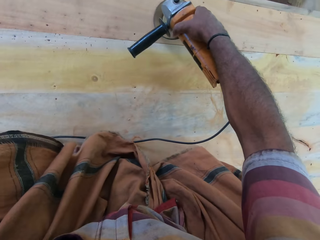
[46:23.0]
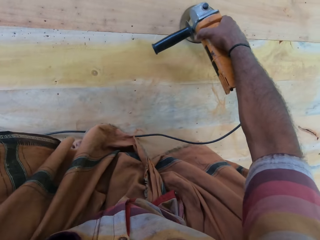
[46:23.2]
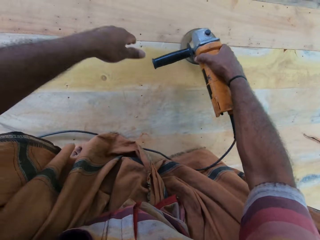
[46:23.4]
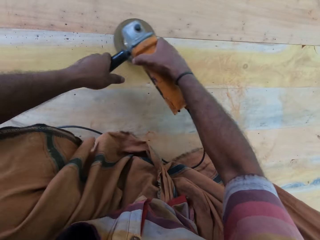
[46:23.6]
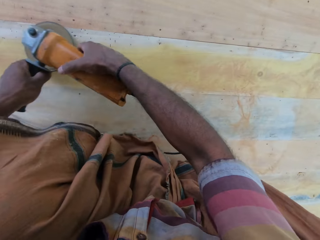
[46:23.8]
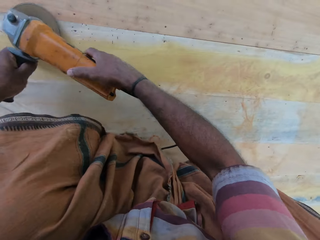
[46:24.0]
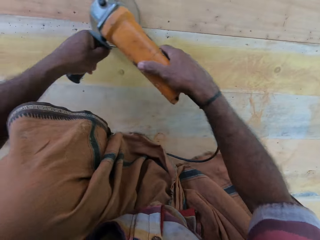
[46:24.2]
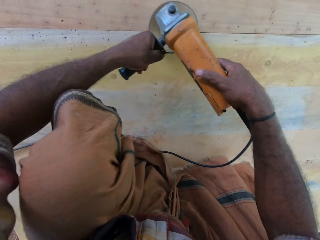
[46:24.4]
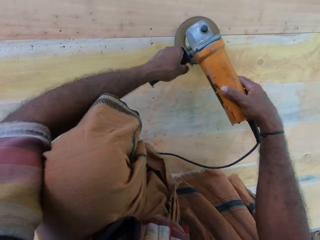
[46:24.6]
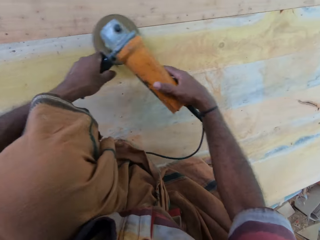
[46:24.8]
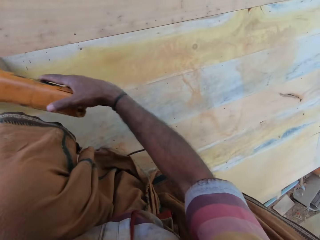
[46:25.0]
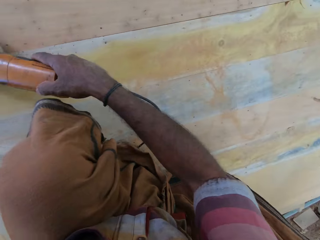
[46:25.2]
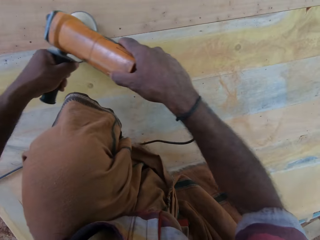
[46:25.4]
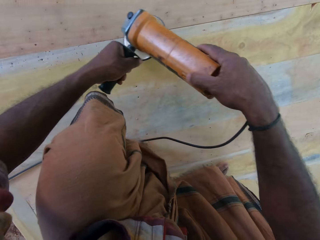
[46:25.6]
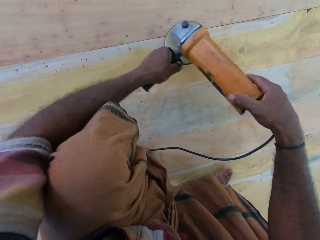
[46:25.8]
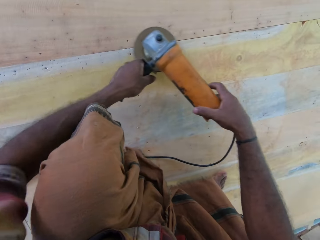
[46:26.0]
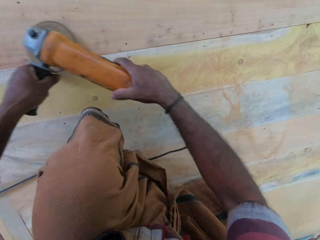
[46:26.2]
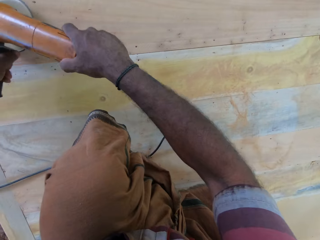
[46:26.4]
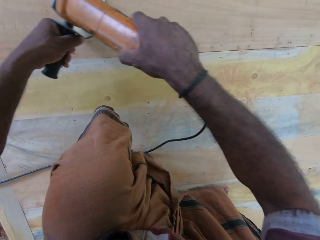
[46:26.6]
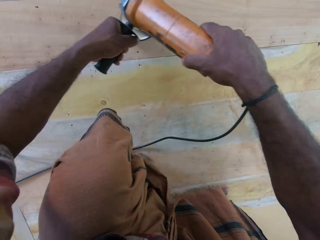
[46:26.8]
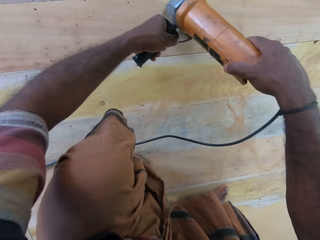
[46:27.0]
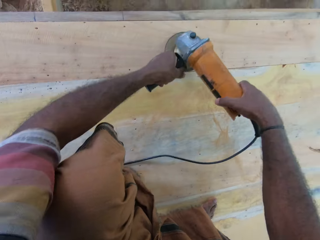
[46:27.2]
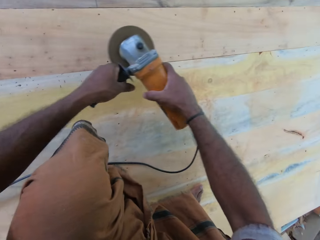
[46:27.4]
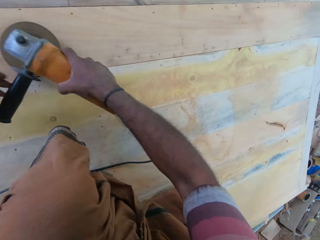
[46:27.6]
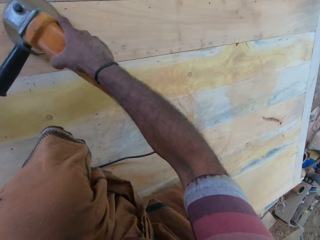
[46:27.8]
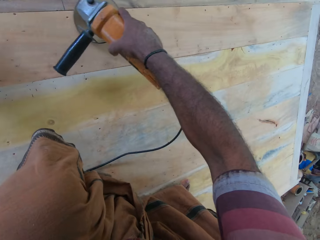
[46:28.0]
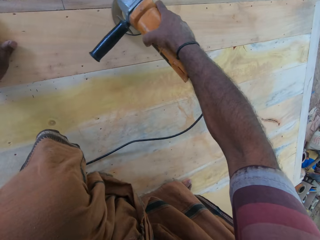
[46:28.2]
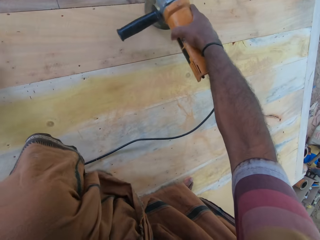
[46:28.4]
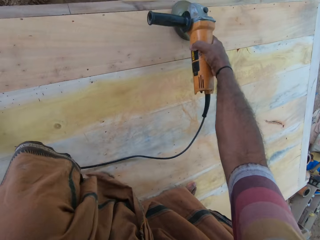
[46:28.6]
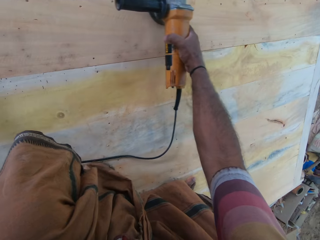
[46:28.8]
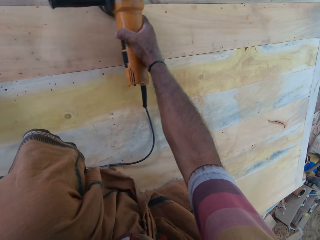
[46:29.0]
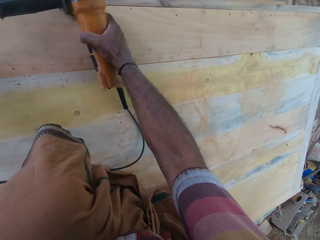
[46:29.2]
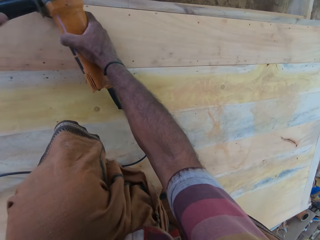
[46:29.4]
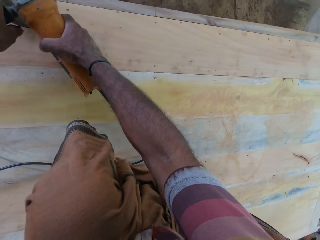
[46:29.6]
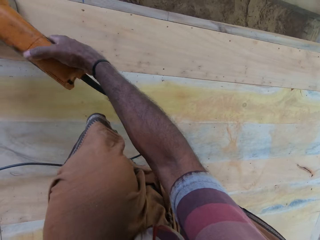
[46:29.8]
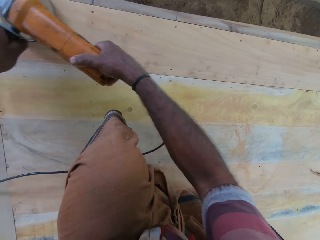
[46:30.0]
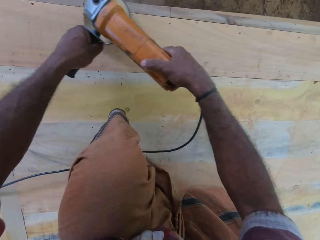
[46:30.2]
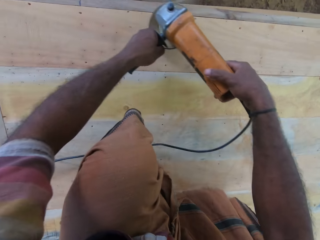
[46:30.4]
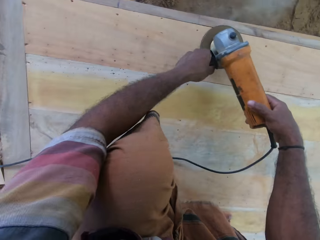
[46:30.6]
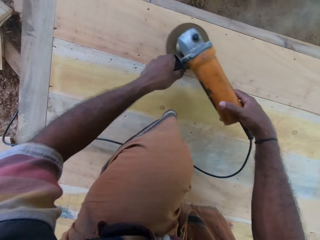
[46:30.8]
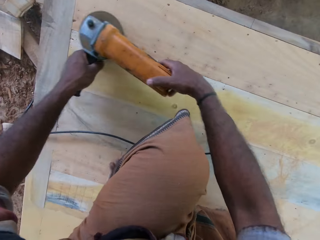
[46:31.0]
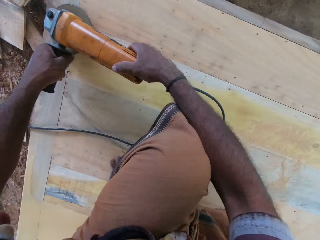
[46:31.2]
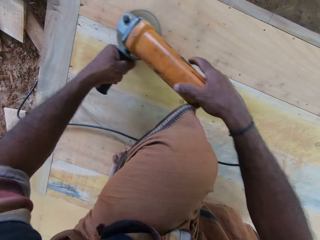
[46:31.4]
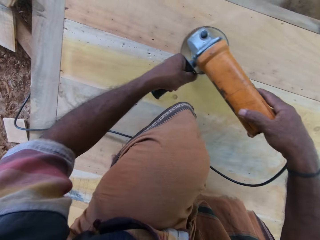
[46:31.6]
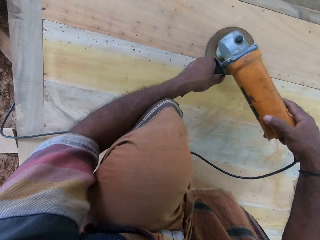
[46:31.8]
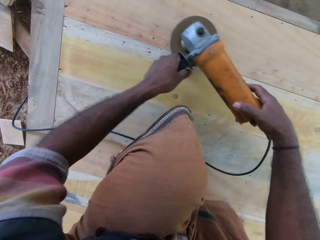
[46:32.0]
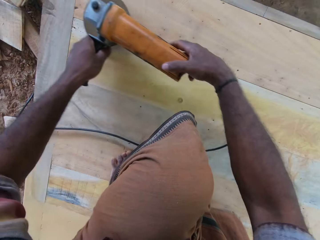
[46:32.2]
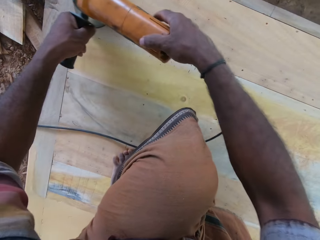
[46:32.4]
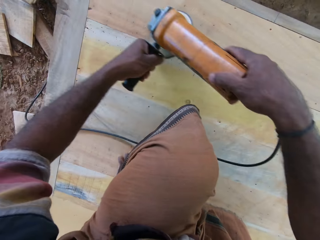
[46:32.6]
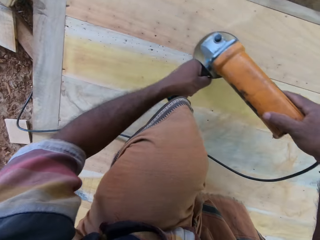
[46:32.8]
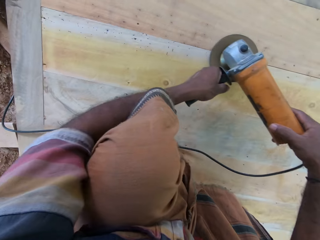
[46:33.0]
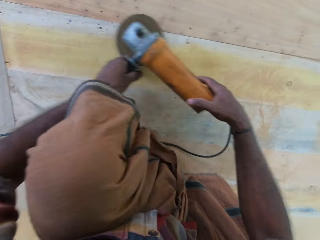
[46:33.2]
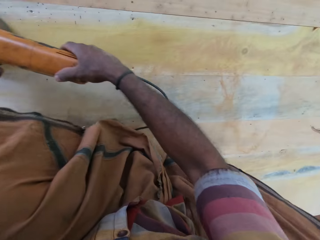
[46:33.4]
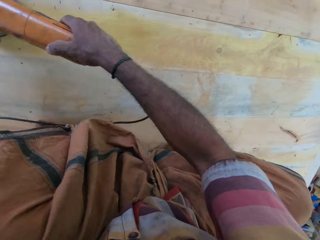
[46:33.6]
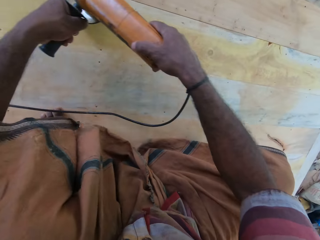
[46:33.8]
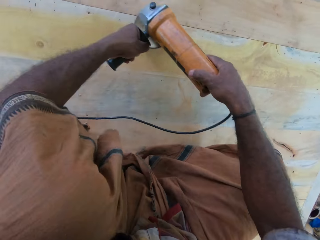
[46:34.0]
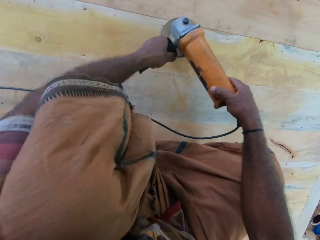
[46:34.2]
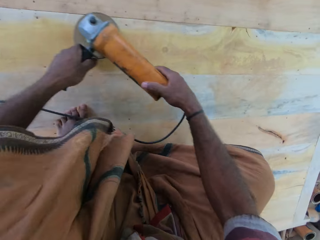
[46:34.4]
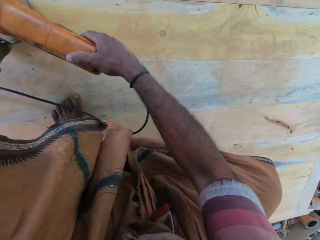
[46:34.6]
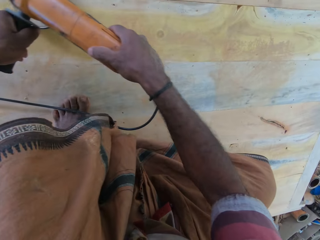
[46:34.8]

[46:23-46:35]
The camera wearer holds the sander with both hands. They touch the wood surface with the left hand. They hold the machine with one hand. They buff holding the machine with both hands.

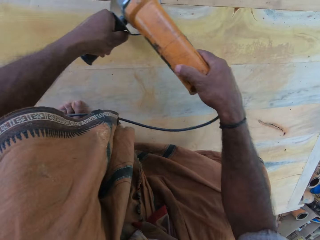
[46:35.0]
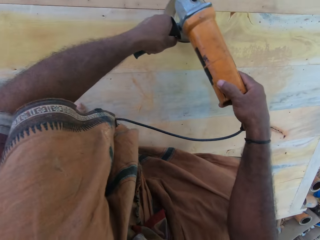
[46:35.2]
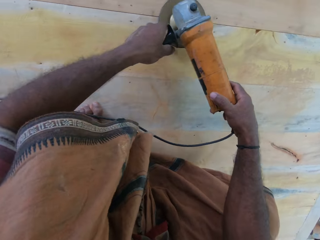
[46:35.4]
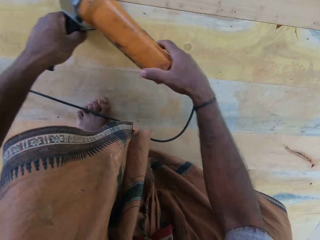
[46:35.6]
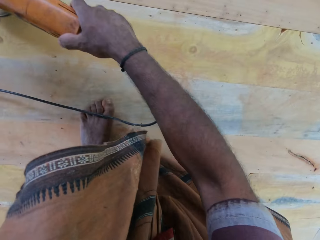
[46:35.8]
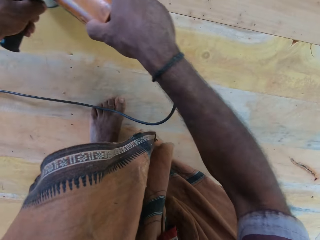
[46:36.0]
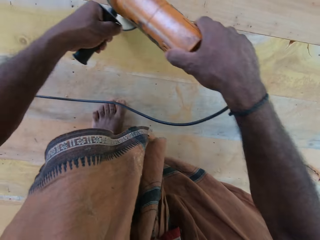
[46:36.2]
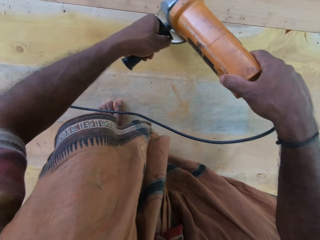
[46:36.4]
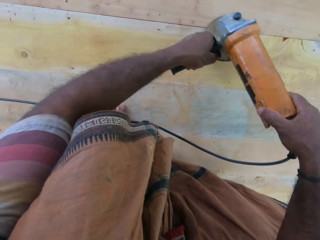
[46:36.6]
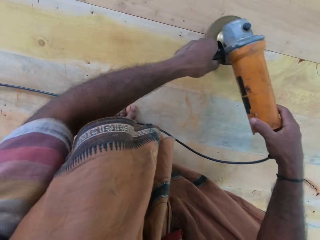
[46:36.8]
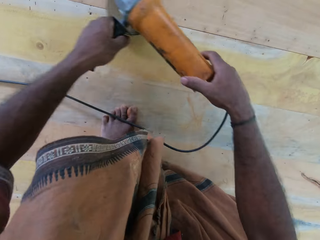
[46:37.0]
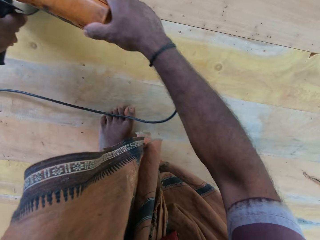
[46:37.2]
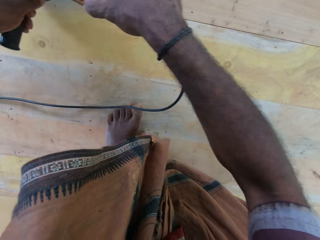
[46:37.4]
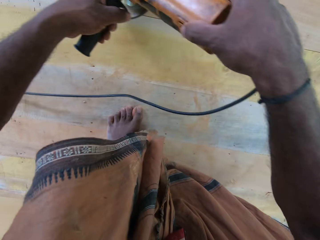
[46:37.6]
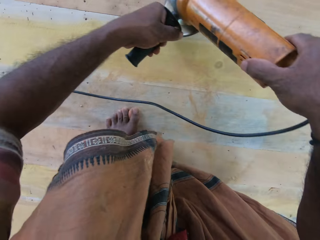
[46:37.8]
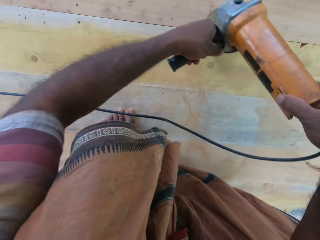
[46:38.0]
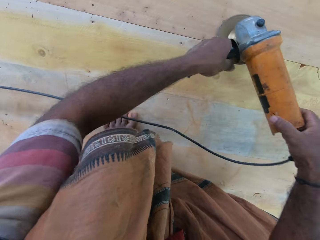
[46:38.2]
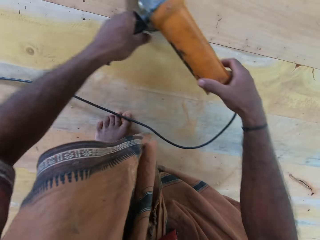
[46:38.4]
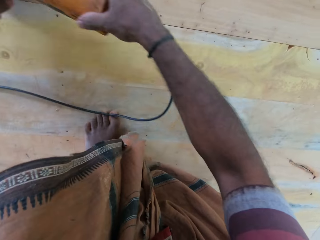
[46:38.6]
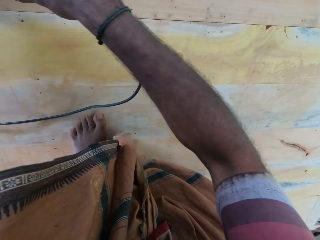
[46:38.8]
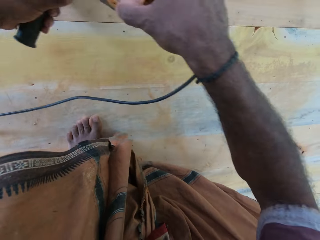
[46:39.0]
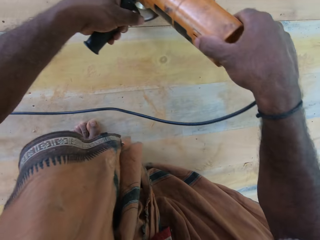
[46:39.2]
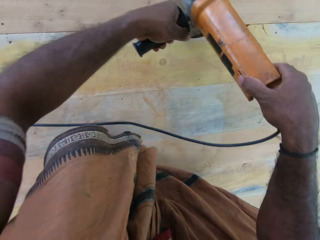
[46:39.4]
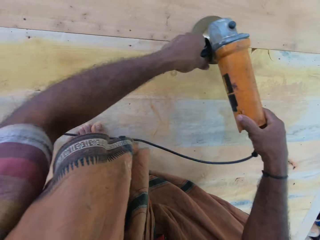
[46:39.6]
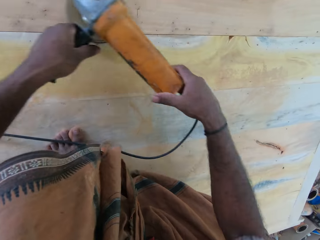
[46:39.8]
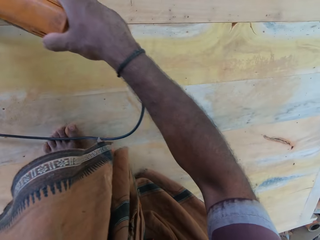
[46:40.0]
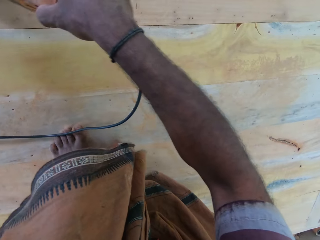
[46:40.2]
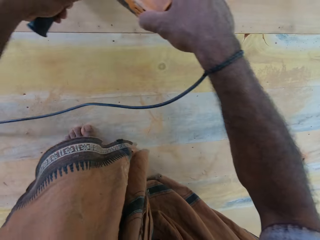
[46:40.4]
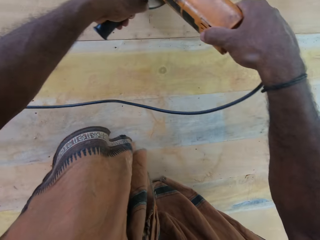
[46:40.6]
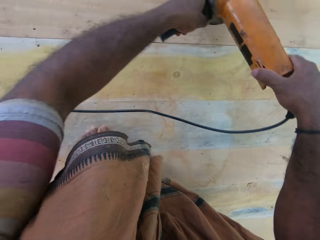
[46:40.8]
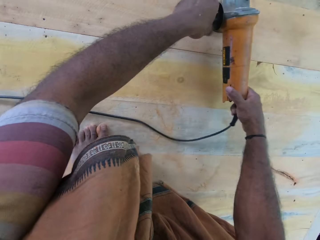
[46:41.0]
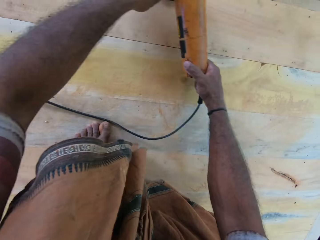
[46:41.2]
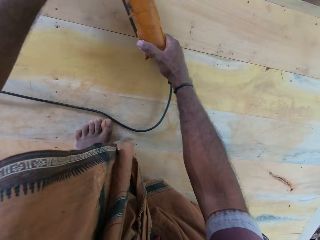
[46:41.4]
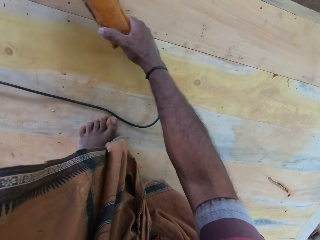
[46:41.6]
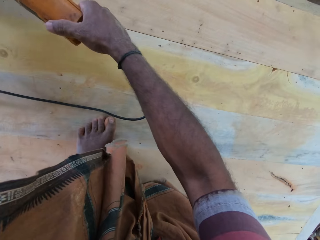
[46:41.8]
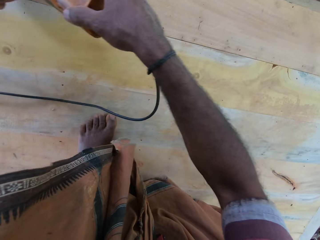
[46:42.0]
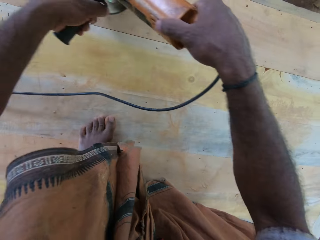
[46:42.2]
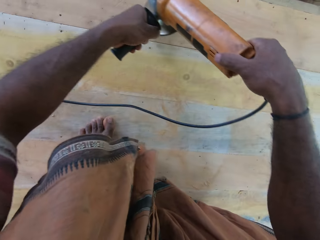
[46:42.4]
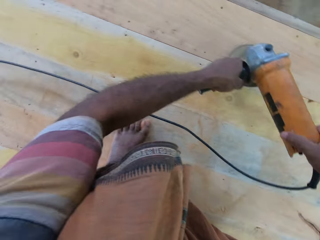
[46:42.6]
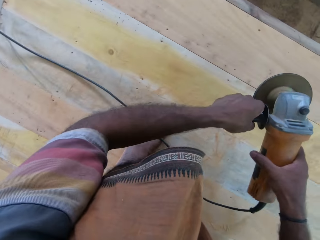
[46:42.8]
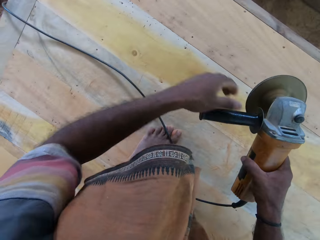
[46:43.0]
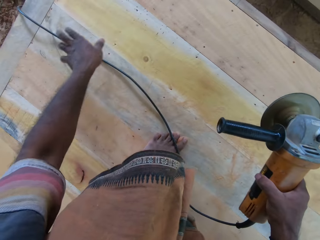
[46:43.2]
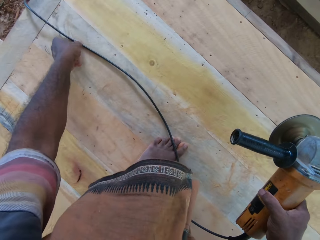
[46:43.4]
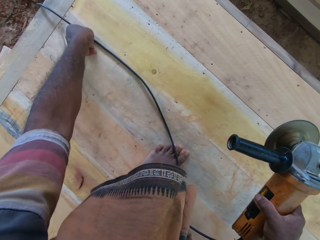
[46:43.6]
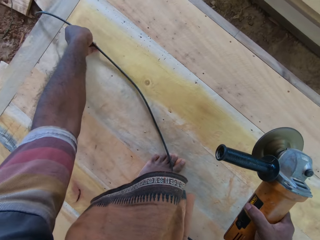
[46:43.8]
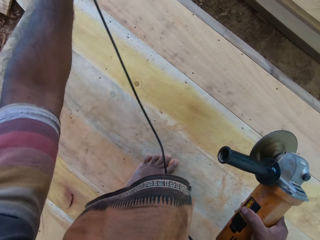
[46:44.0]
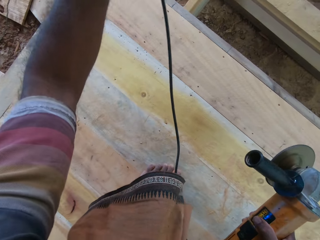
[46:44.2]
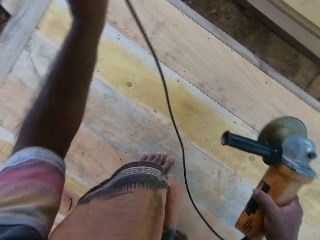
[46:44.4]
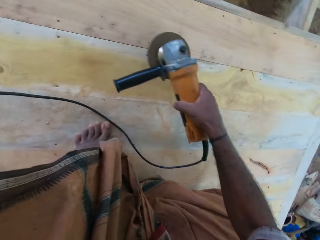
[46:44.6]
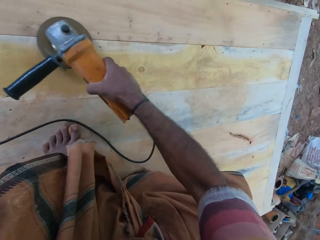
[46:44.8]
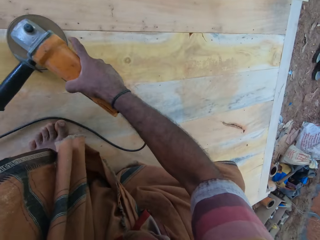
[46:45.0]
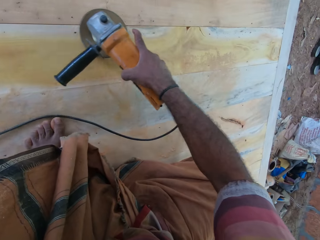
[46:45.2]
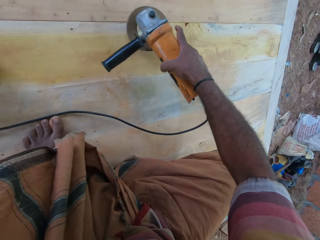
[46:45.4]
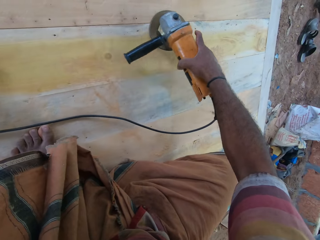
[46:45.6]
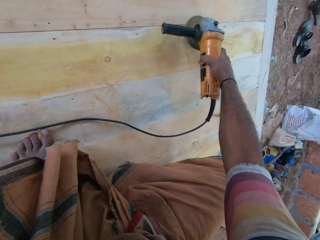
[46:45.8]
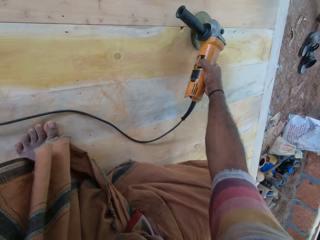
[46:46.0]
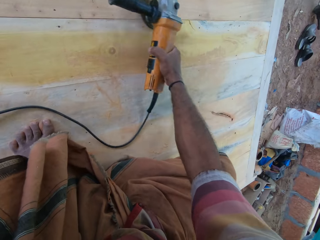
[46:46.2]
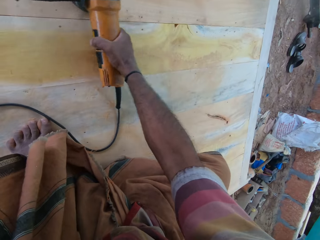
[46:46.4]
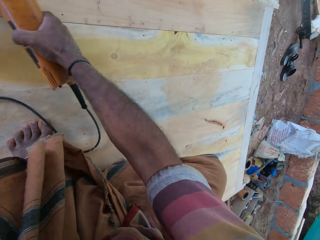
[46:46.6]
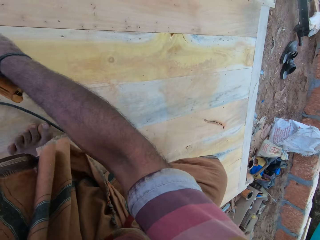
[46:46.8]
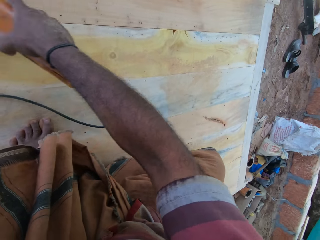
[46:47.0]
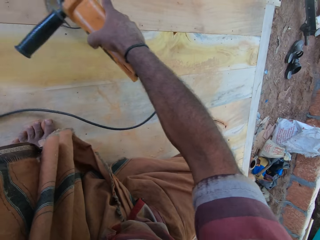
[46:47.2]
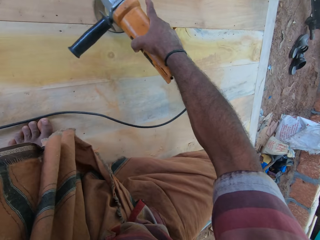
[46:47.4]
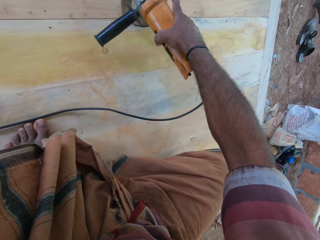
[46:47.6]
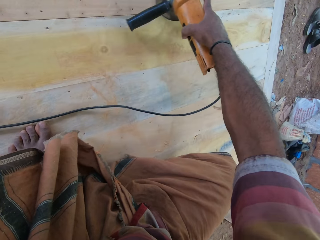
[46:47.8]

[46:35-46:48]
The camera wearer pulls the cable of the sander with the left hand. They smoothen the wooden surface with the sander.
